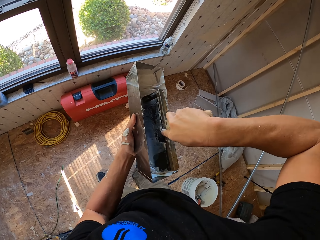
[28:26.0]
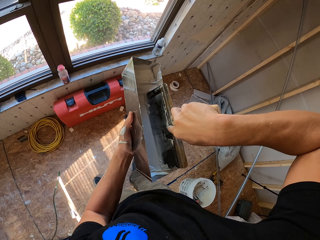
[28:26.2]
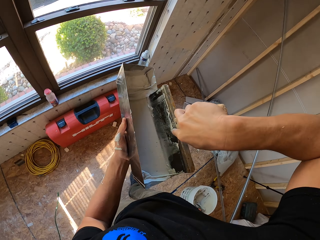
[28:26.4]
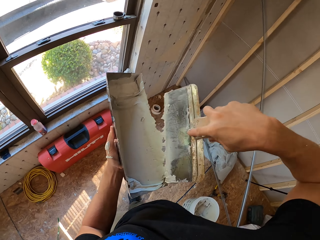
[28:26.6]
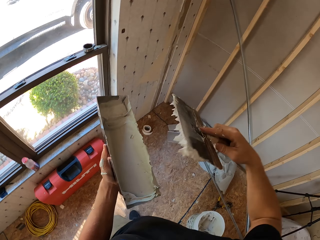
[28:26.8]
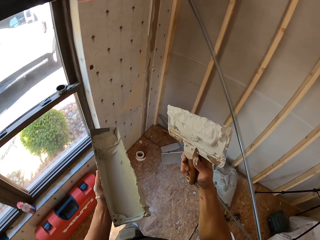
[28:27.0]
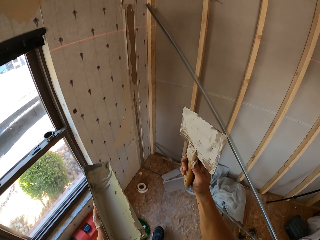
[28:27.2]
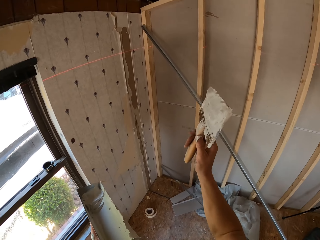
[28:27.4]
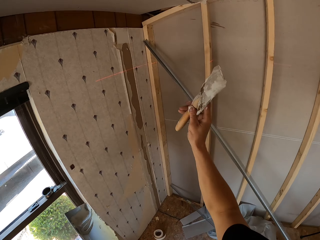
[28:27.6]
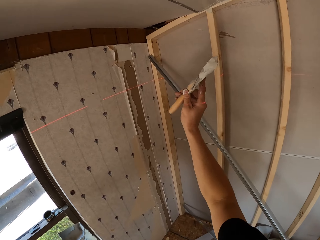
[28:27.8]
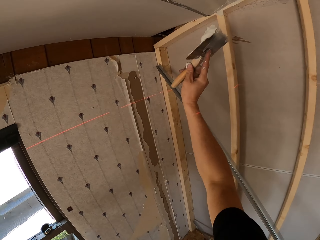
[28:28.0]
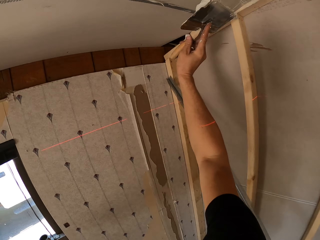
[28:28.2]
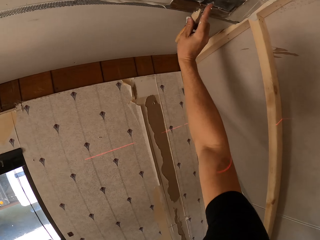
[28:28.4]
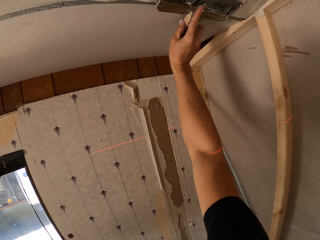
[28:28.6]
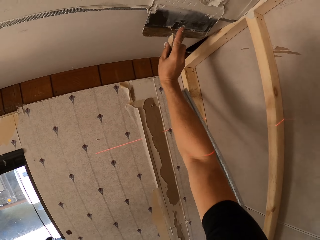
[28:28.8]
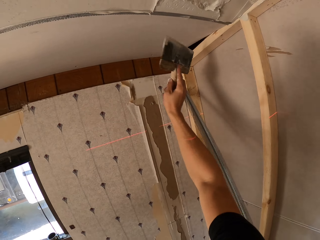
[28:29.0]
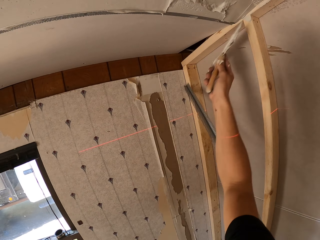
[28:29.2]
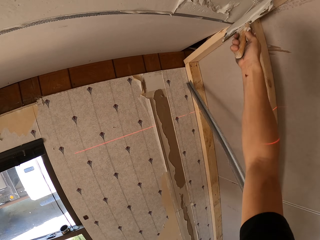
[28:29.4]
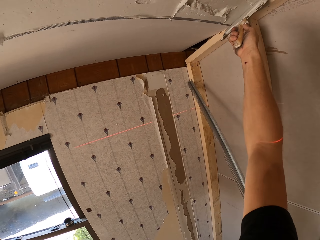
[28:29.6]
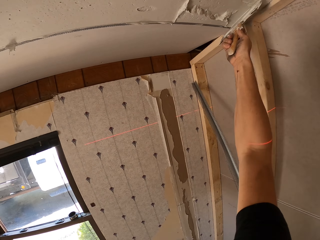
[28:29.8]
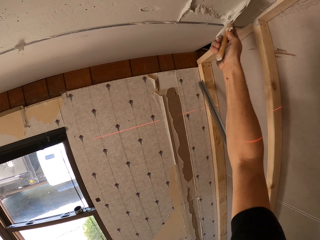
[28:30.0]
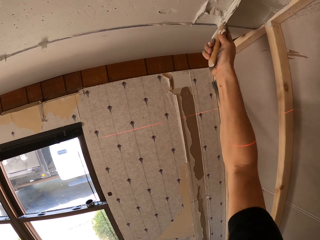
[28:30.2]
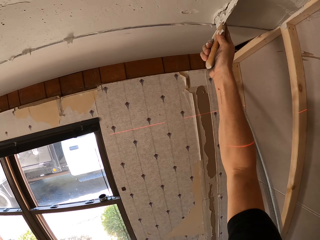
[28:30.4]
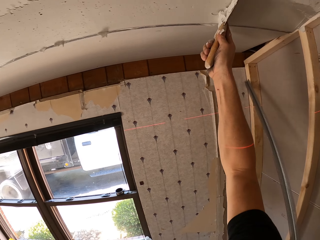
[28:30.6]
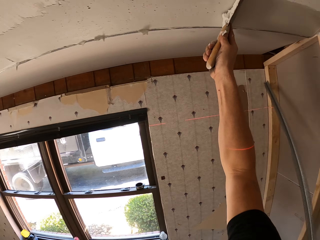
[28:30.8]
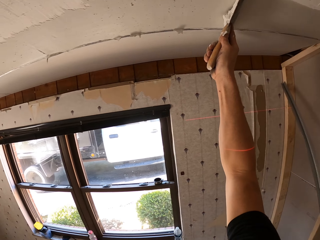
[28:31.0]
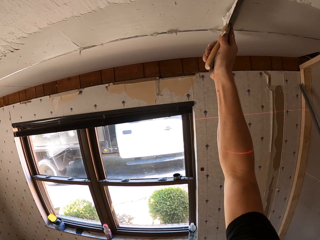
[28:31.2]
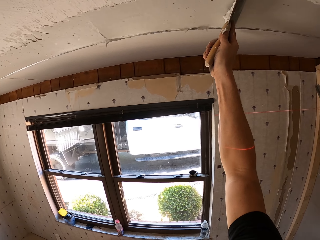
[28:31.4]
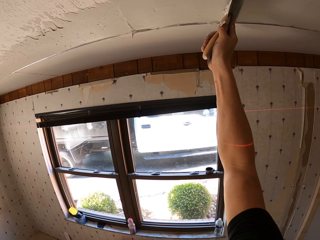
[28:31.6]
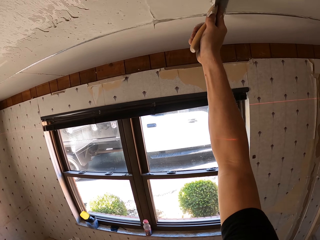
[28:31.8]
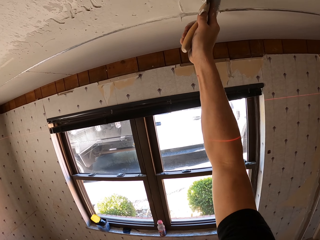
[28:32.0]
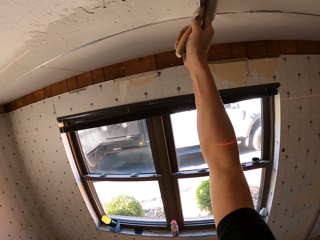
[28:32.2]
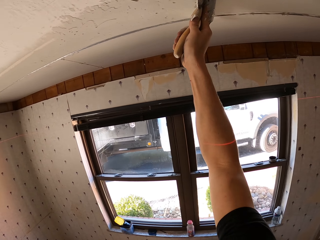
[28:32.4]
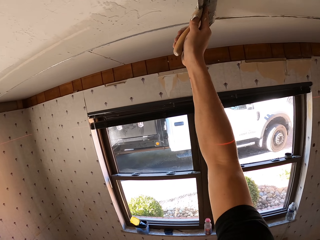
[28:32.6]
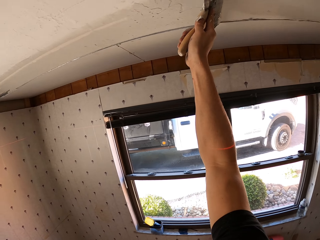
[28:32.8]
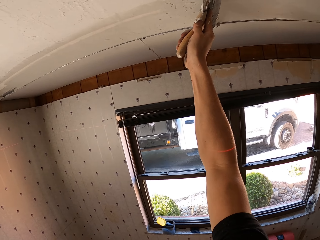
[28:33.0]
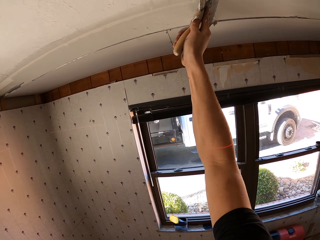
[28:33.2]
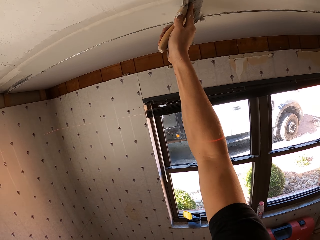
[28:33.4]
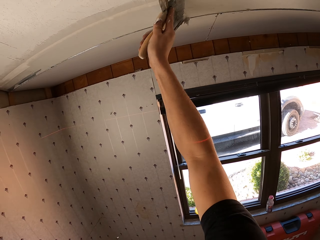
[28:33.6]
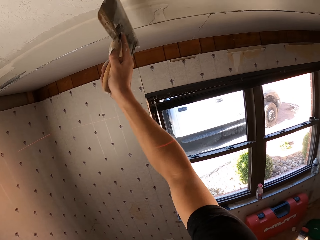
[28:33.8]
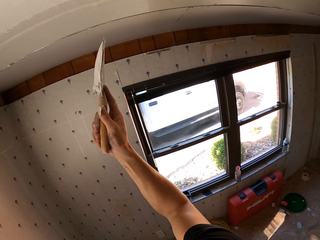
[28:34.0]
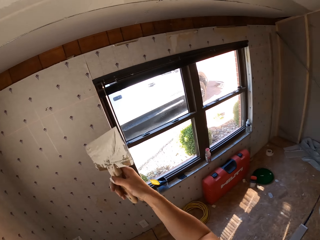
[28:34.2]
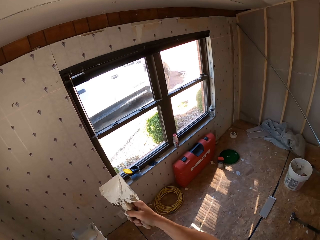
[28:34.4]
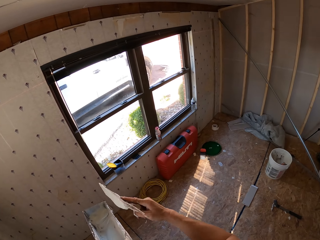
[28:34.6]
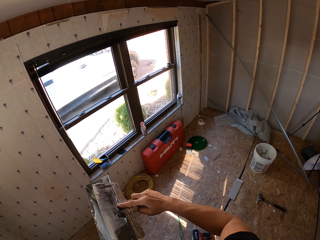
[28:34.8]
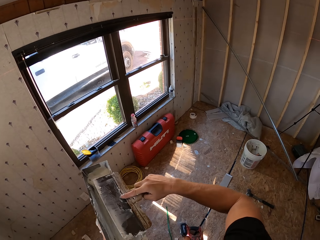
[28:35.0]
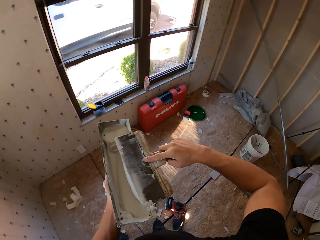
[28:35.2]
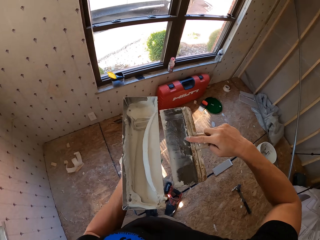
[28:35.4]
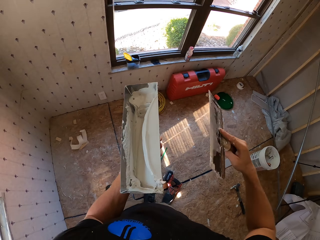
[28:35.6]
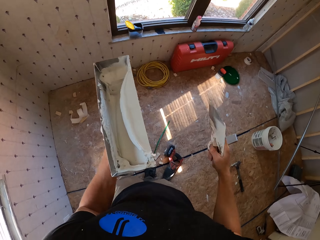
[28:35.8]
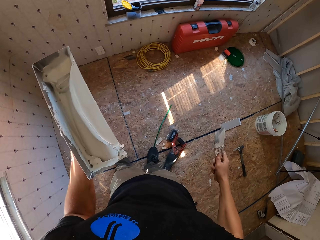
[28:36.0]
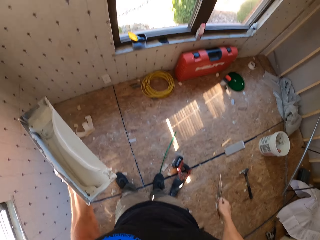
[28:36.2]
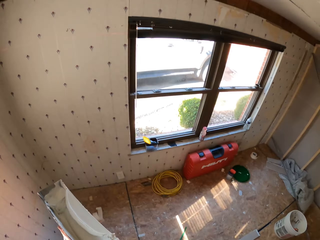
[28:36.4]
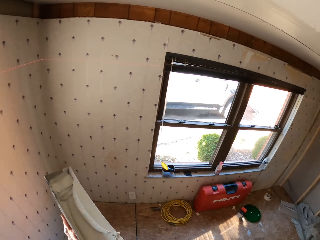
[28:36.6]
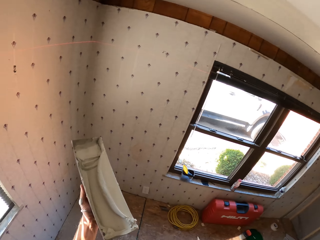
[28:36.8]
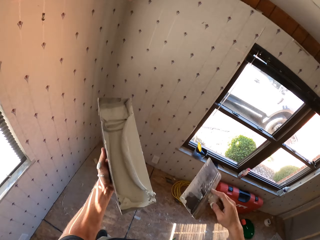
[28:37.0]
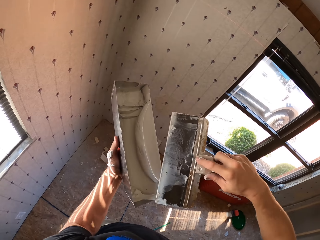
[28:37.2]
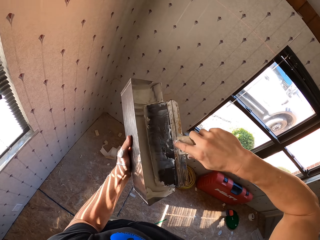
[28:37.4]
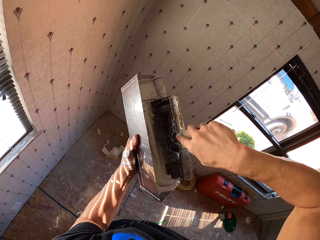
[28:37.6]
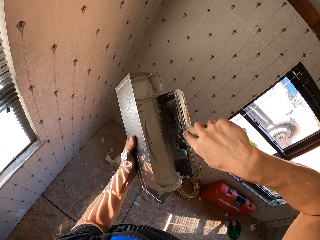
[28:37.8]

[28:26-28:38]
The camera wearer scoops the paint from the container. They paint on the ceiling board. They wipe the paint on the paint container.

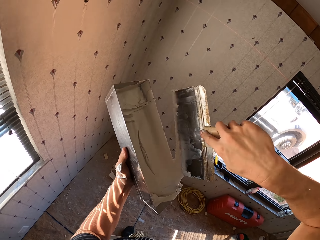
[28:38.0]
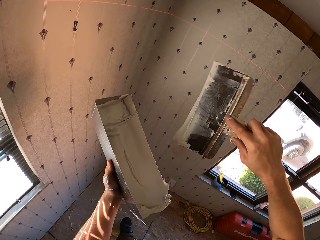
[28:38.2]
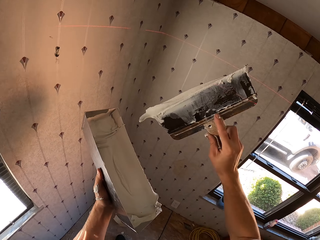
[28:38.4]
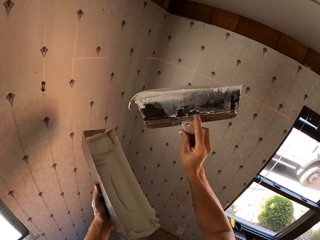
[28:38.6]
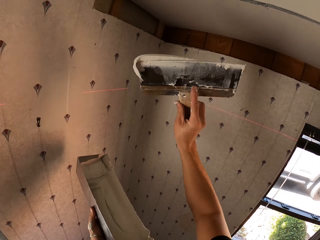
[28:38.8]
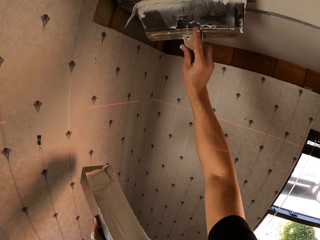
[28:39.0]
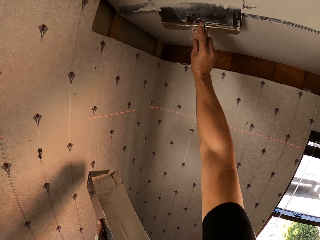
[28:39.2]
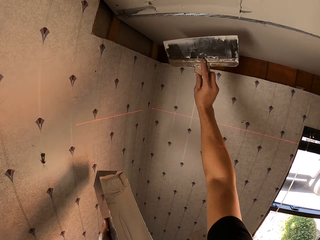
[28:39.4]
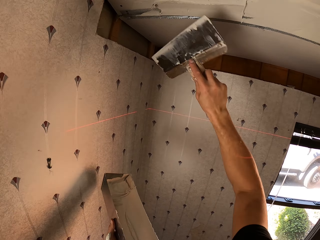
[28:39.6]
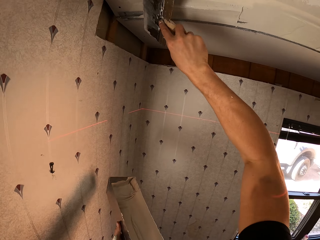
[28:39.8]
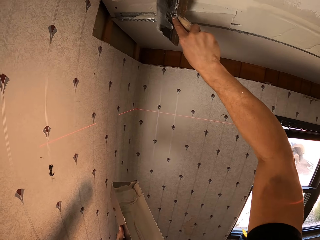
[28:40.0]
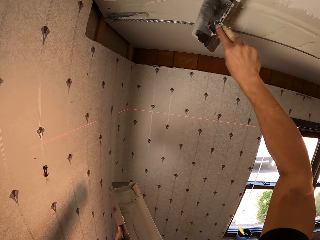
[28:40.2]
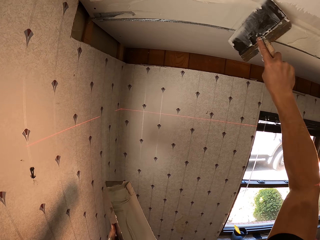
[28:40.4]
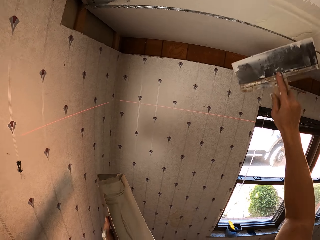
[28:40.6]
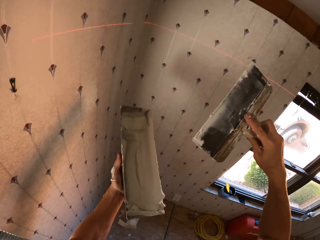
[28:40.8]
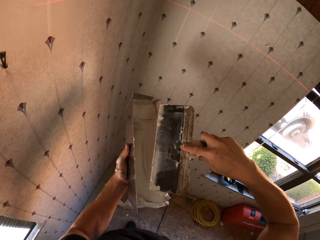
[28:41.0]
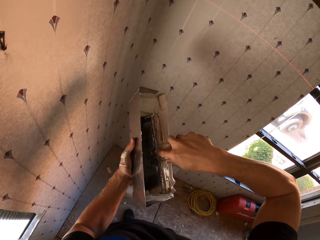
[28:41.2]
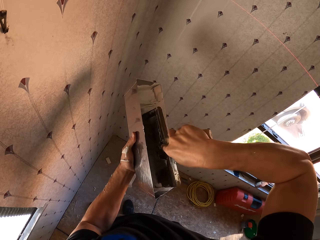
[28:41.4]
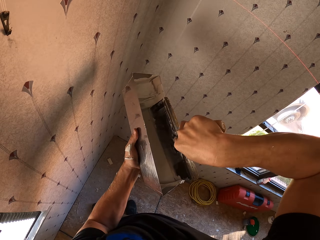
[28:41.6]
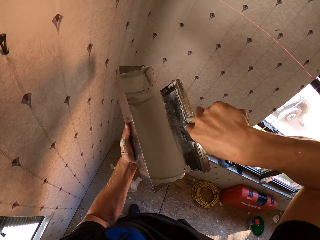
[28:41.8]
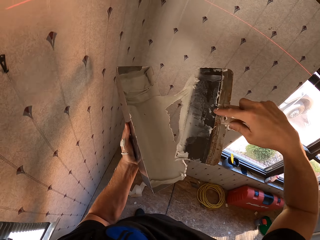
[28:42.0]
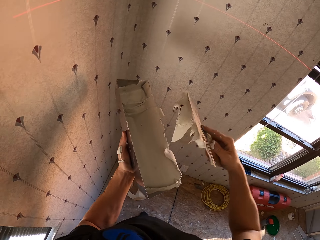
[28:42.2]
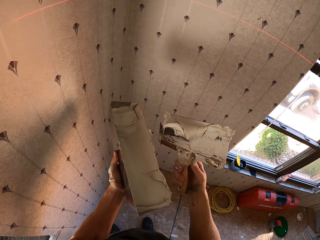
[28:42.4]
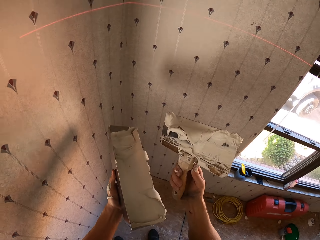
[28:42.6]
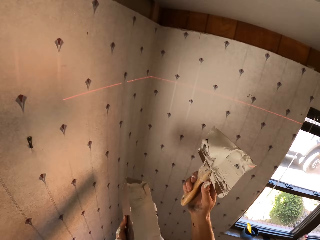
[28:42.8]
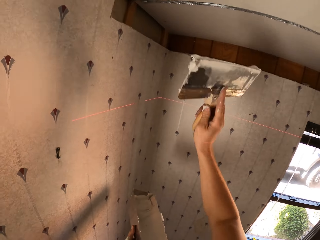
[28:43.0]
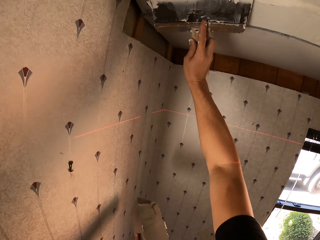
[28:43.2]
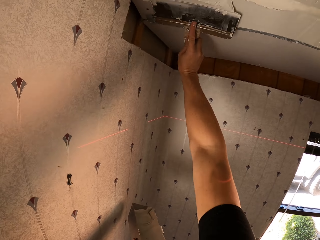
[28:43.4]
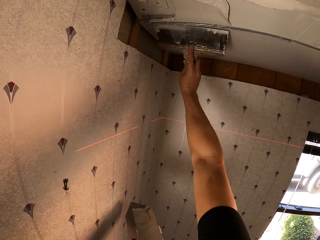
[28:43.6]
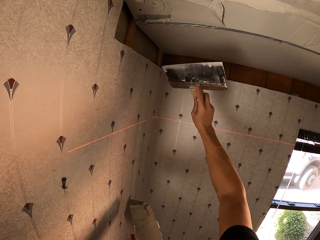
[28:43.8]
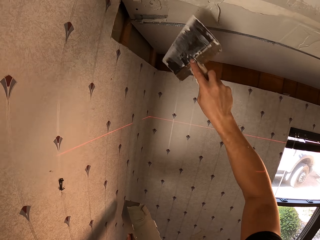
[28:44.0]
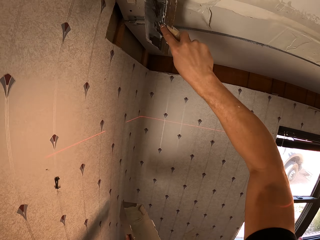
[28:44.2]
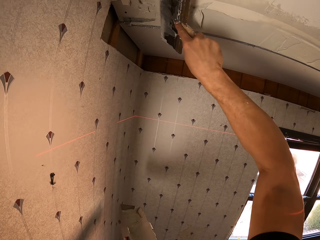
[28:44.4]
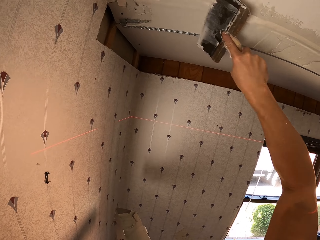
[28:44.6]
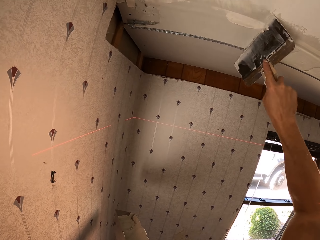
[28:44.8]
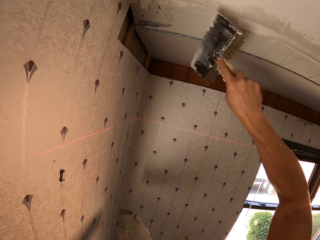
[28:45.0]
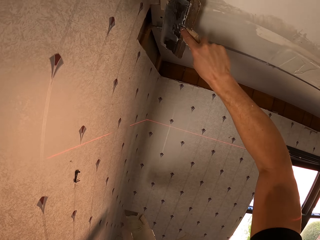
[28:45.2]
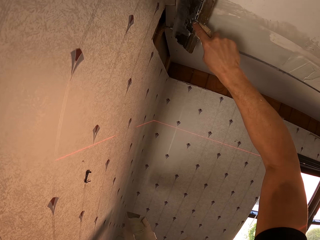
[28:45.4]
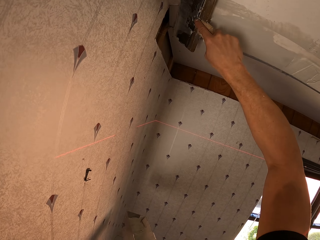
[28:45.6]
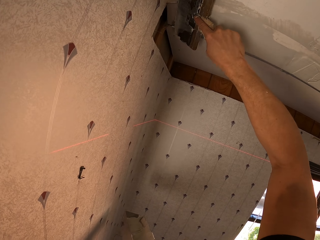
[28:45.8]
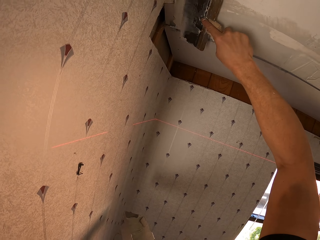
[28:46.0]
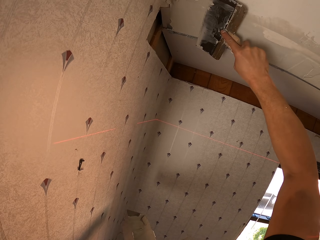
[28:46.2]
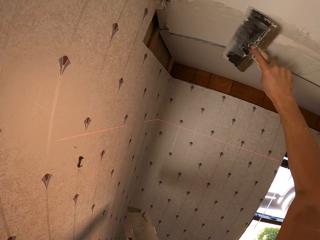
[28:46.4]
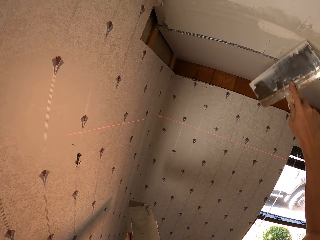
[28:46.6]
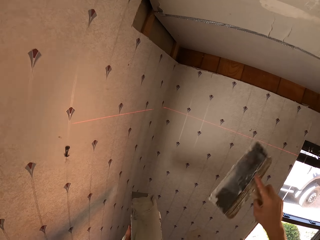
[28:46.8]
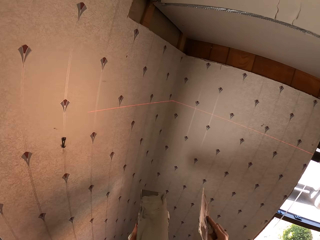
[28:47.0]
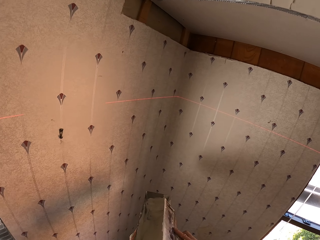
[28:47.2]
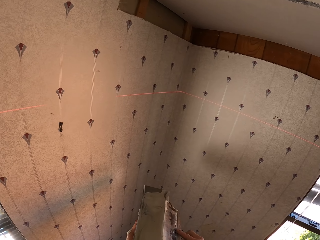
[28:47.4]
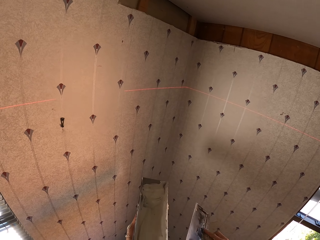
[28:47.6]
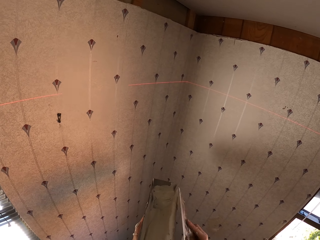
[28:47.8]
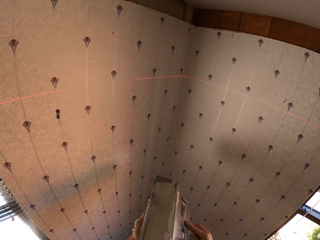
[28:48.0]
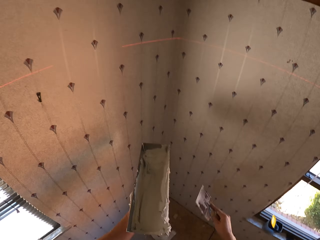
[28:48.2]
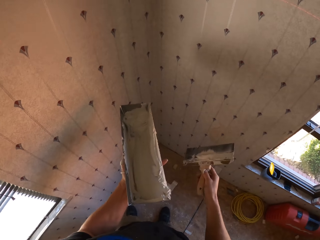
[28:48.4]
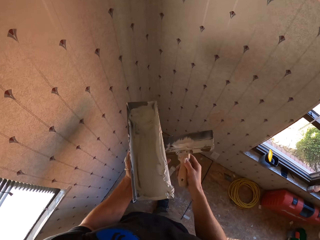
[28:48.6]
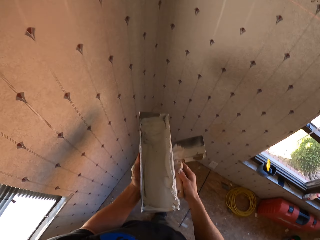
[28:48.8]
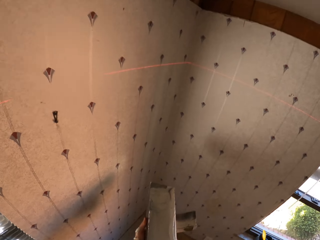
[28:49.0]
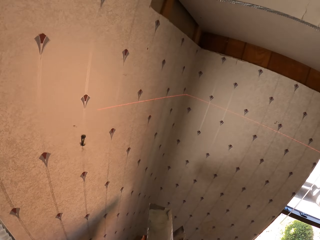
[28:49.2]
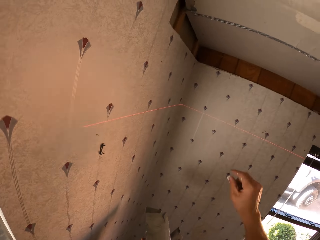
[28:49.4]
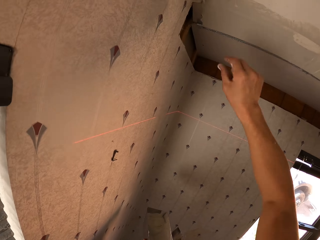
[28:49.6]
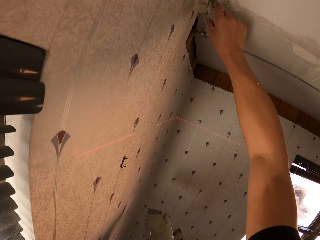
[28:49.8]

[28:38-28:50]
The camera wearer scoops the paint from the container. They paint on the ceiling board. They scoop the paint from the container. They paint on the ceiling board. They wipe the paint on the paint container.
